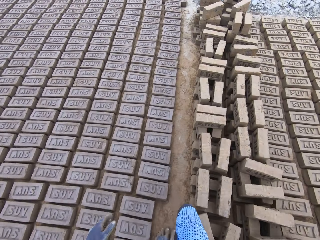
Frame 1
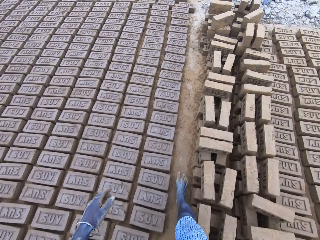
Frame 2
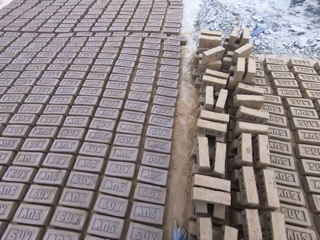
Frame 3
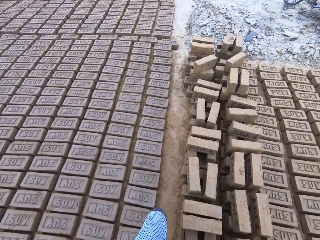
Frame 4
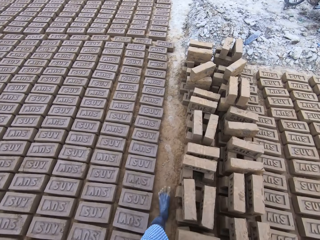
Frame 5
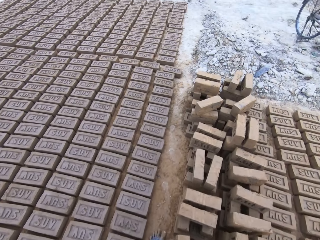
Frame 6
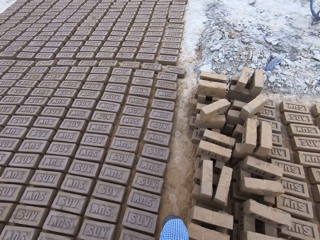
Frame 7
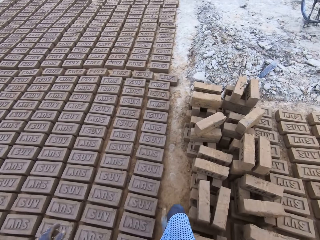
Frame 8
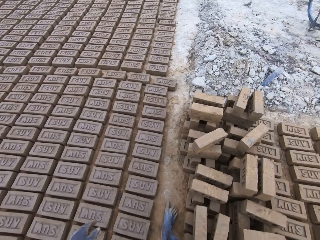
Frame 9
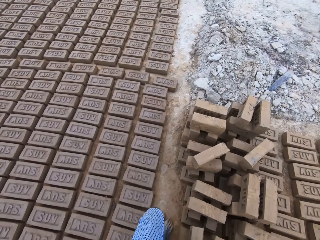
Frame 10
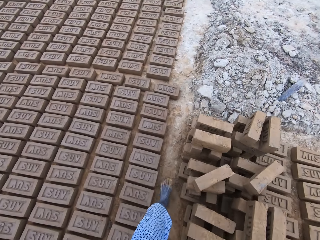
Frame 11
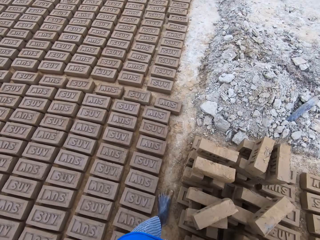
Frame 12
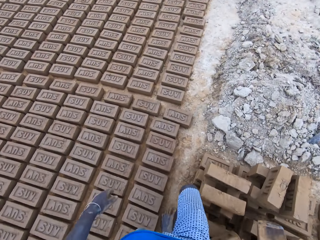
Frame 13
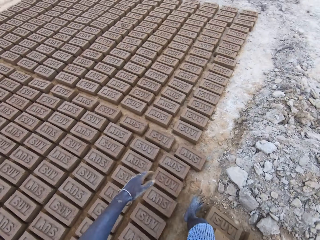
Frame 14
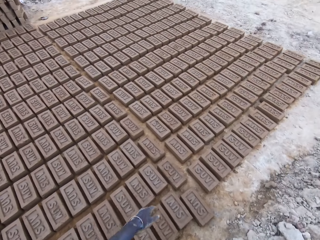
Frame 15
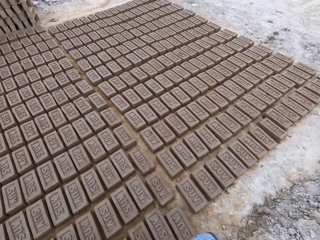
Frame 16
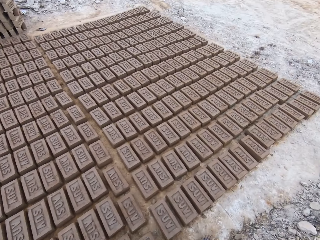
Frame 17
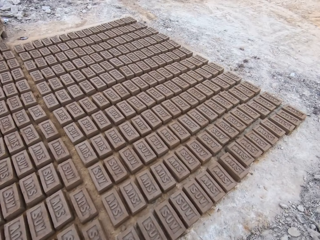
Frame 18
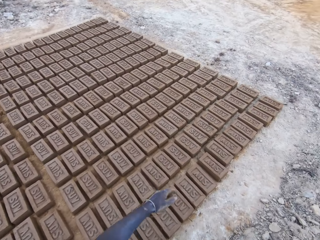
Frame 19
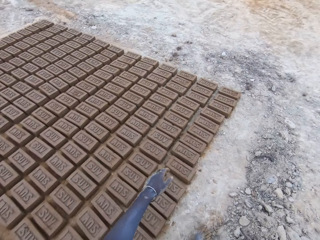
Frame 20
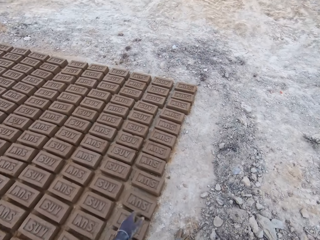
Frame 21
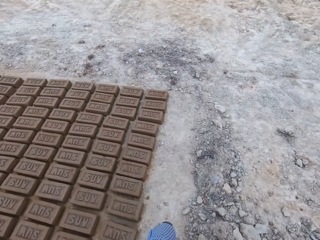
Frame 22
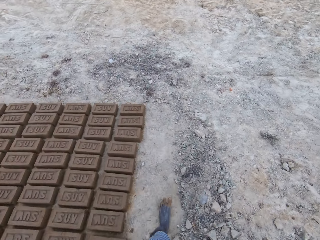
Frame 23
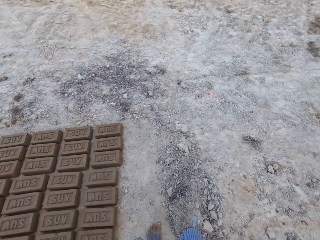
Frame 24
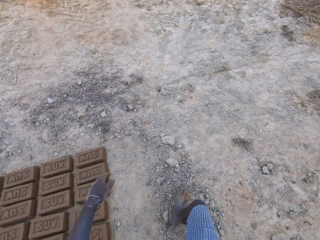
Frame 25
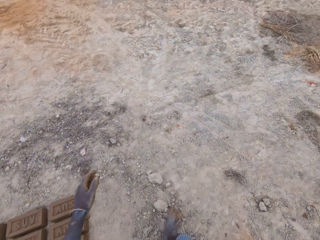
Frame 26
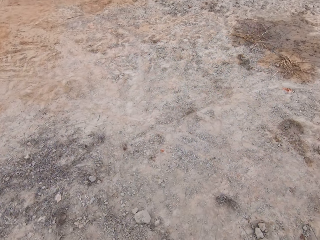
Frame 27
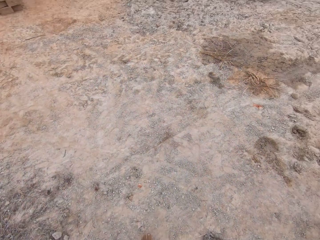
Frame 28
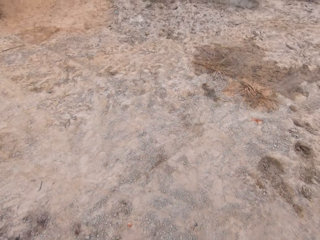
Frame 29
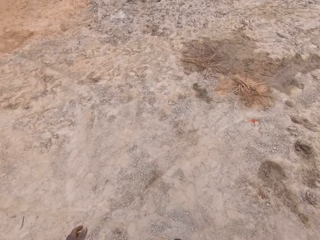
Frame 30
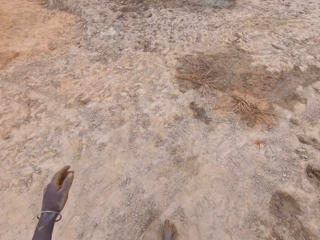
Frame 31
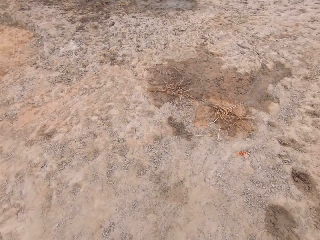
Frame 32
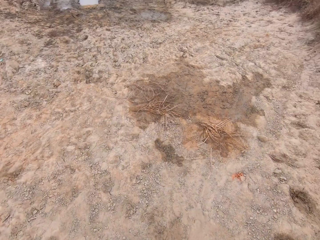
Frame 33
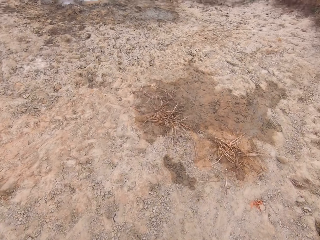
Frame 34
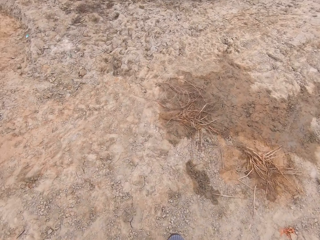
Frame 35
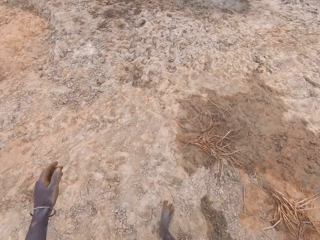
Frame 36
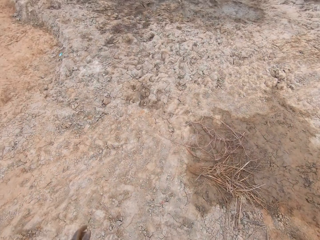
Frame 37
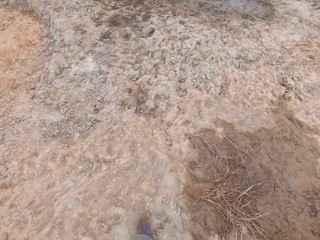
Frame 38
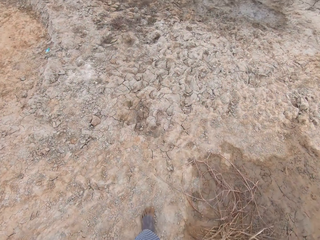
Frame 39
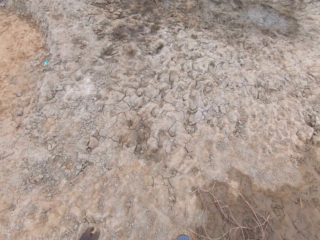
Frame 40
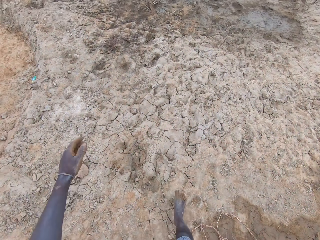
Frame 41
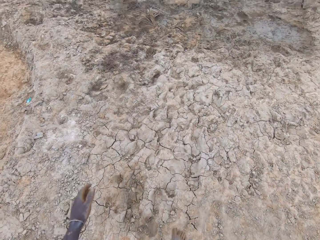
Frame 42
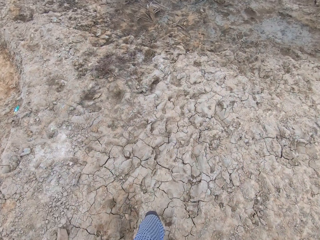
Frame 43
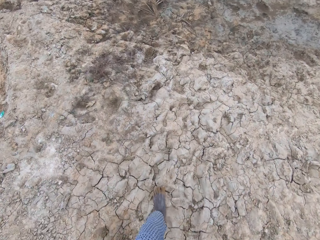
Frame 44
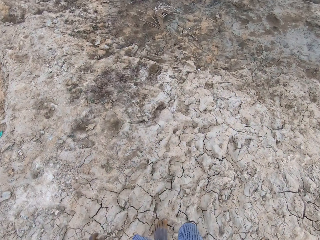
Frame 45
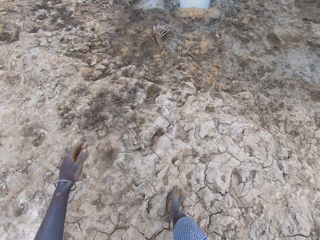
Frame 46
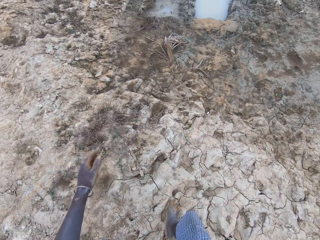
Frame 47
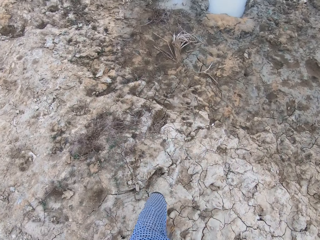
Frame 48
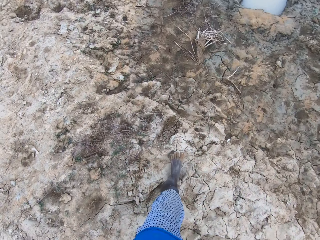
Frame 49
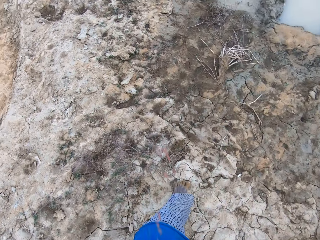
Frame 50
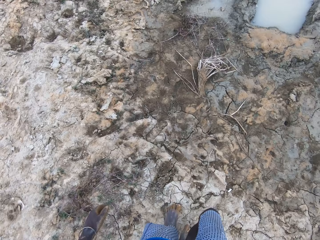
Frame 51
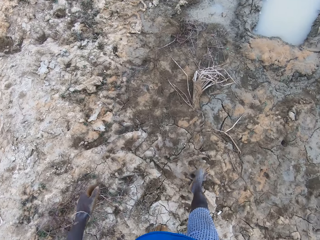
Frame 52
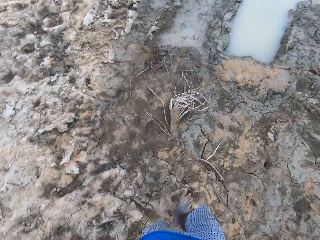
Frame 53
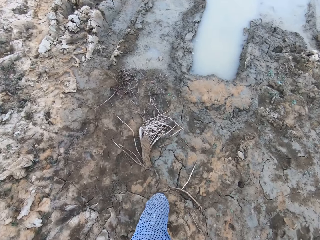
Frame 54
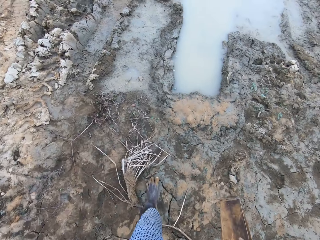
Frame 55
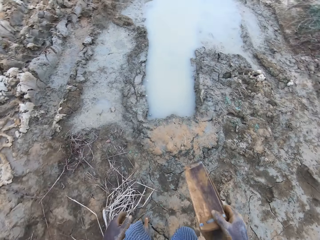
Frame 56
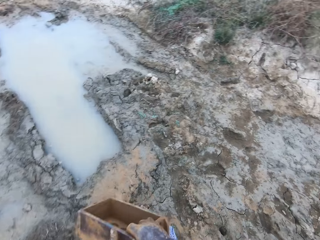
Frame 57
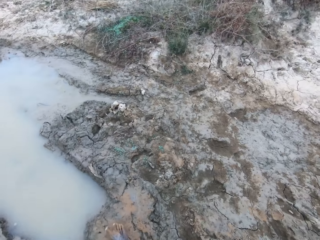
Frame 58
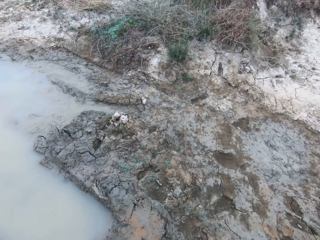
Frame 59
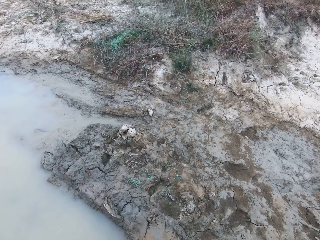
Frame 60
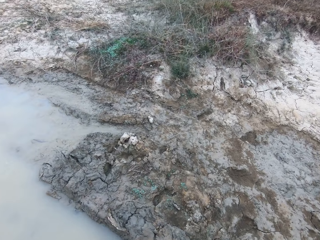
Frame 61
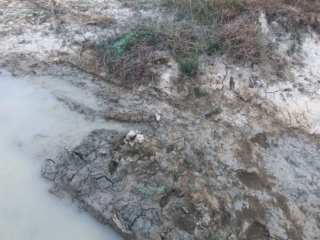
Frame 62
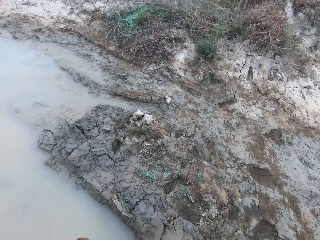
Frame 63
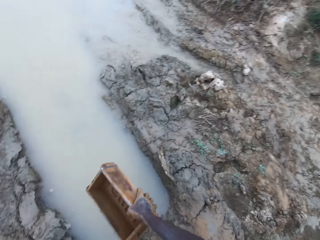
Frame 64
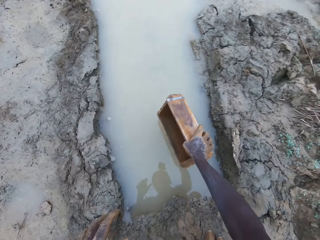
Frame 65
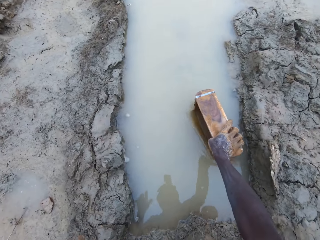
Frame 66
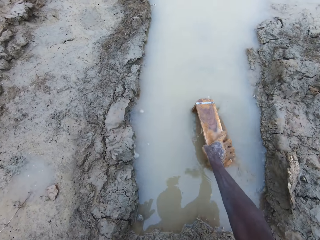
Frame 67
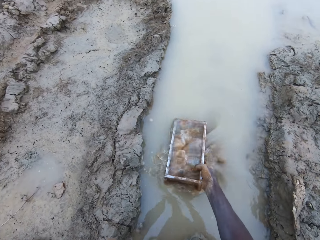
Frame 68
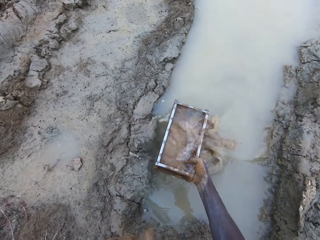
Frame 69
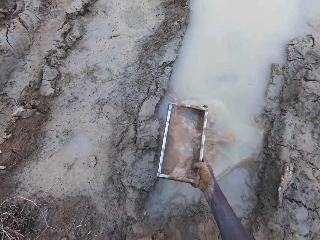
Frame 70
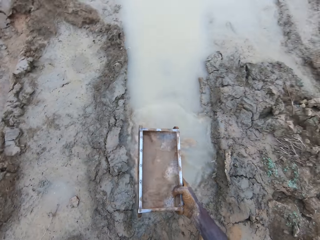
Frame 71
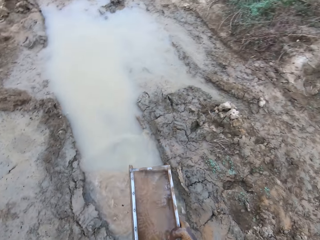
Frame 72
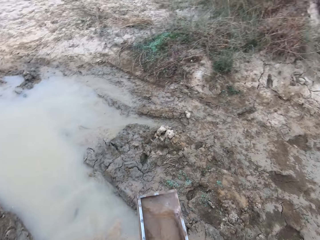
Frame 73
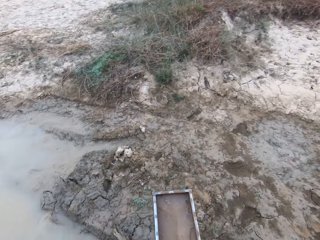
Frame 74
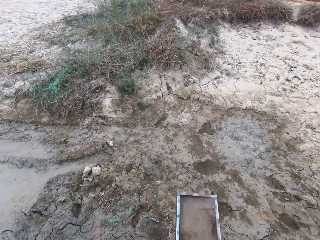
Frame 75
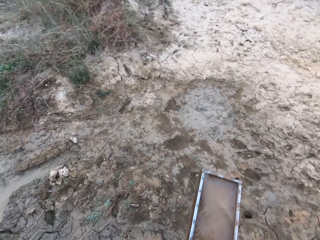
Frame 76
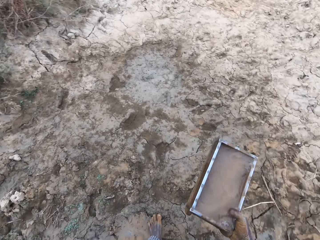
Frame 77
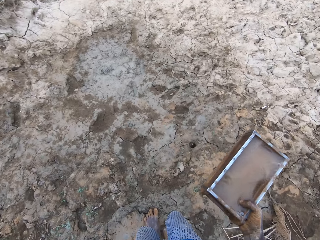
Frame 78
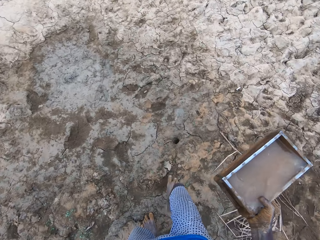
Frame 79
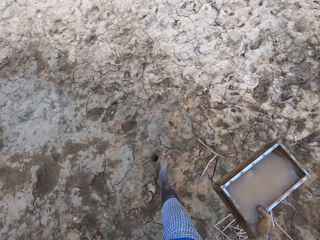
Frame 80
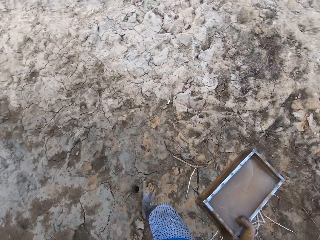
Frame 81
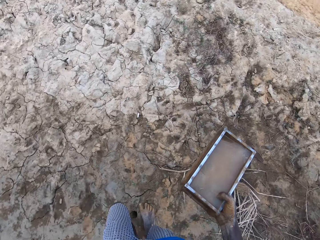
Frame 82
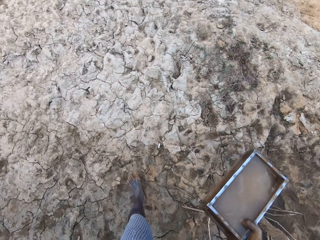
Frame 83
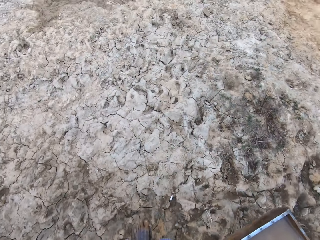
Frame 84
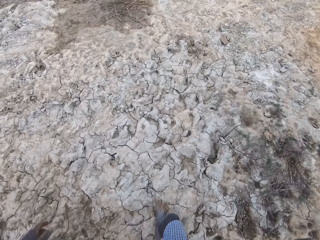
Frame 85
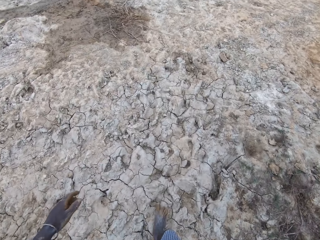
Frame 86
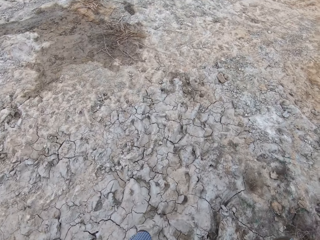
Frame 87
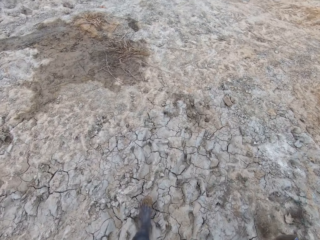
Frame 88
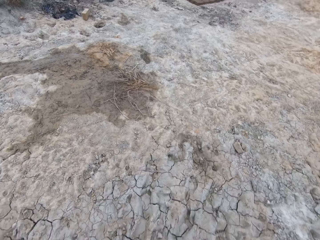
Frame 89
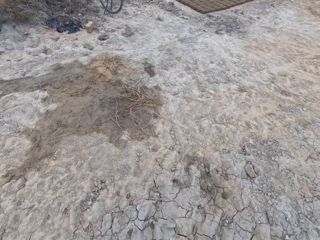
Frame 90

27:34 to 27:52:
The camera wearer fetches water with the brick mould. They walk back to the pile of mud.

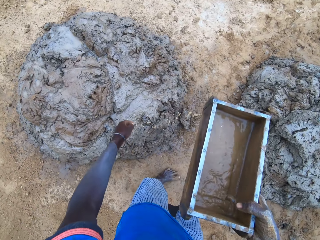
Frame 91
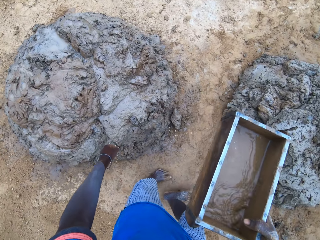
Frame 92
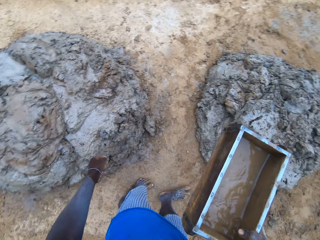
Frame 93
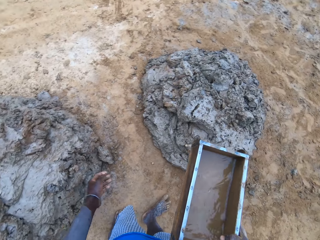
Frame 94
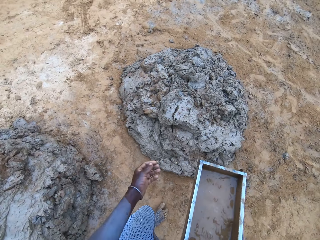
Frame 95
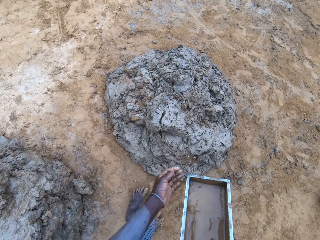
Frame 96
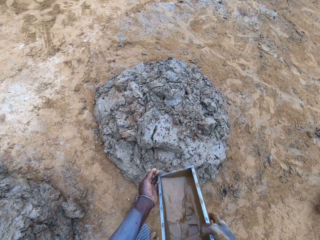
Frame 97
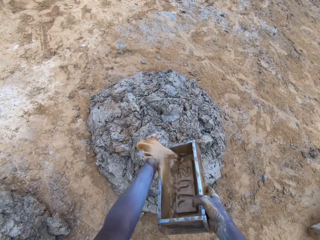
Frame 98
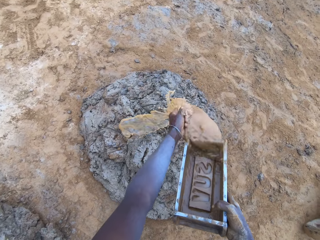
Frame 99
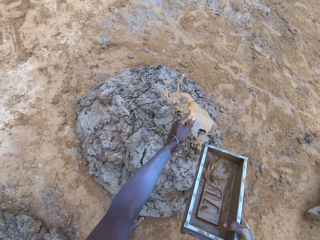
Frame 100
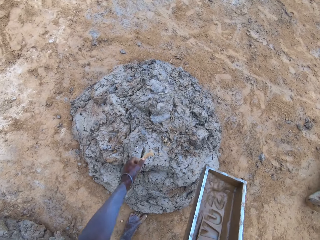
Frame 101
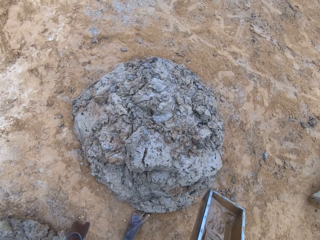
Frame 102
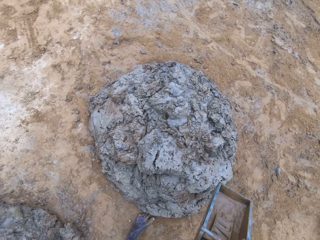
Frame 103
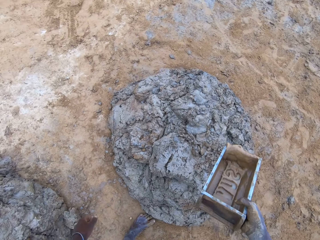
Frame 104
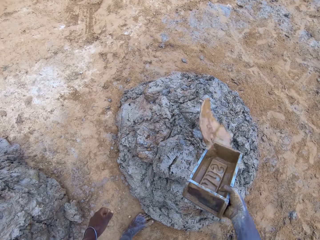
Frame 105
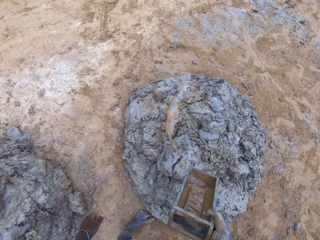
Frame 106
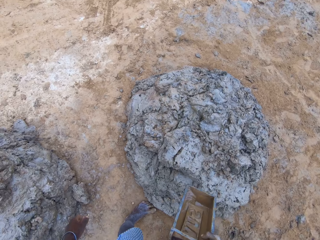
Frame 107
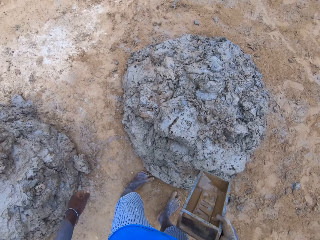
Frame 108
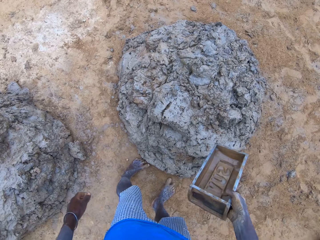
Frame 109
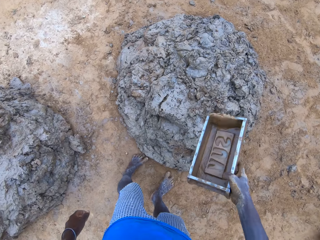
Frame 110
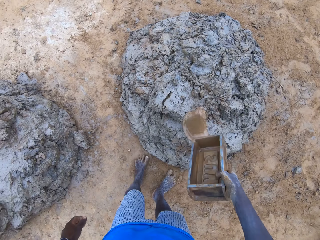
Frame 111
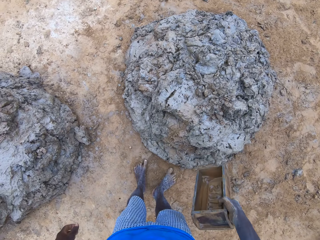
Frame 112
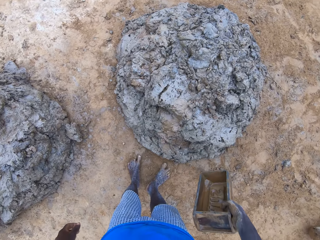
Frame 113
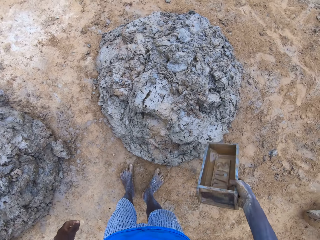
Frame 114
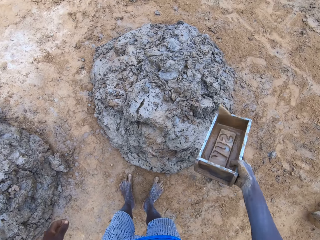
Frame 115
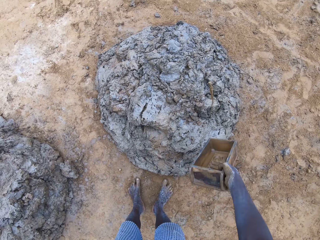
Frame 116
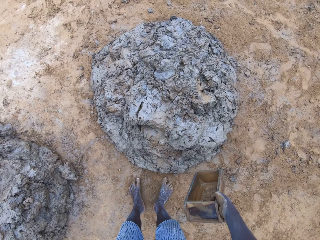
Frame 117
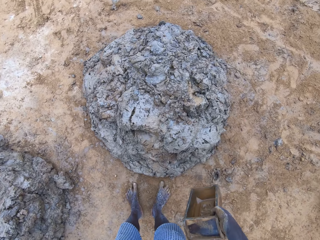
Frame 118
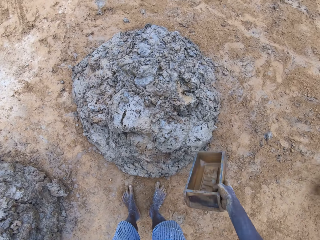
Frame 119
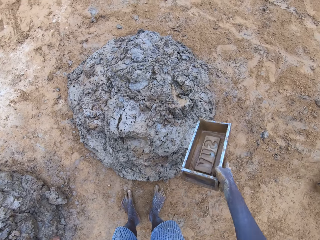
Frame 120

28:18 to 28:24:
The camera wearer pours water on another pile of mud.
